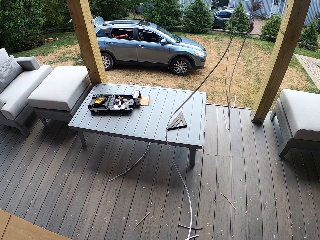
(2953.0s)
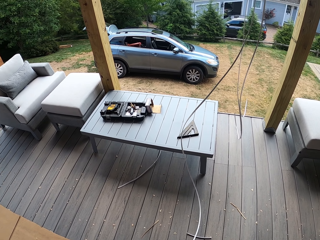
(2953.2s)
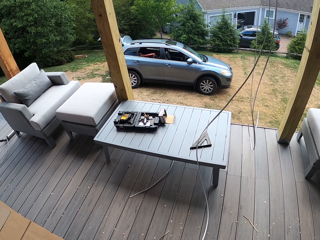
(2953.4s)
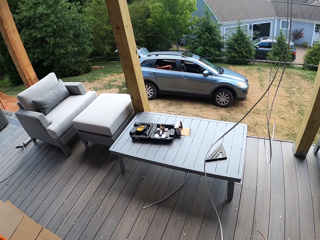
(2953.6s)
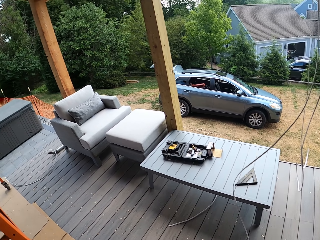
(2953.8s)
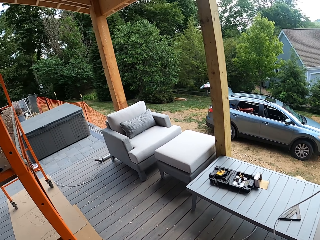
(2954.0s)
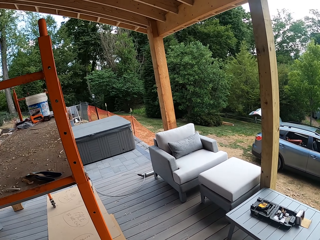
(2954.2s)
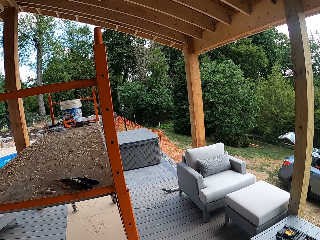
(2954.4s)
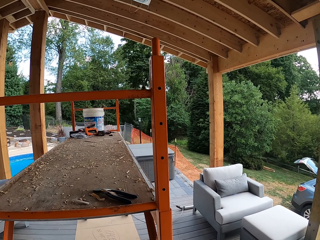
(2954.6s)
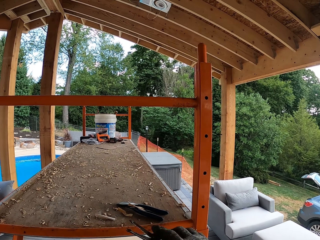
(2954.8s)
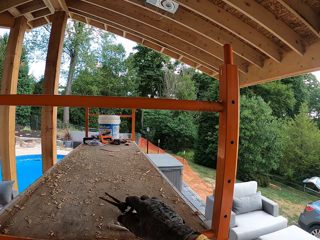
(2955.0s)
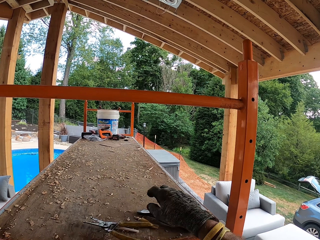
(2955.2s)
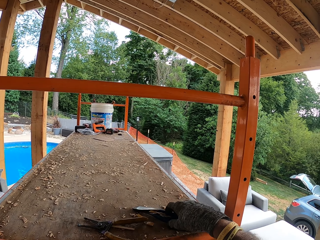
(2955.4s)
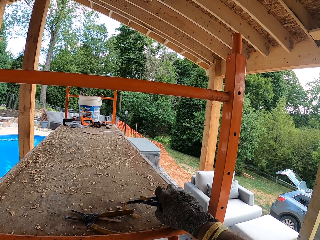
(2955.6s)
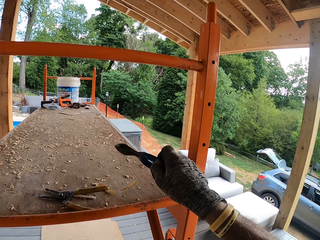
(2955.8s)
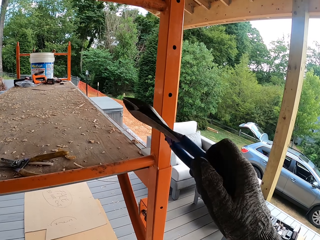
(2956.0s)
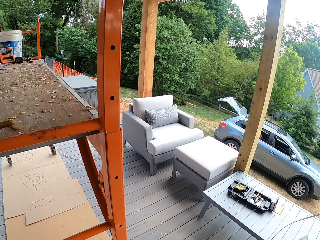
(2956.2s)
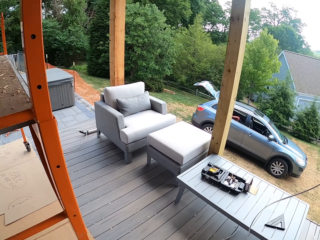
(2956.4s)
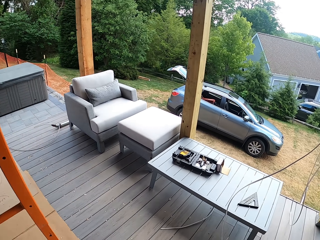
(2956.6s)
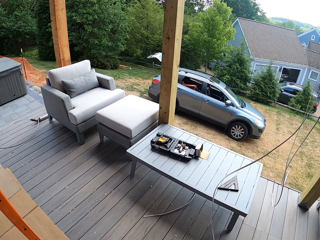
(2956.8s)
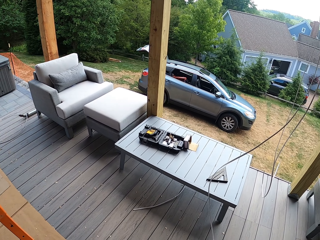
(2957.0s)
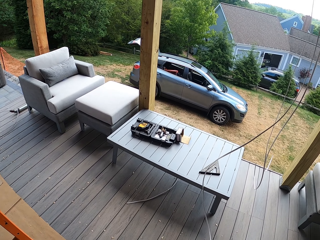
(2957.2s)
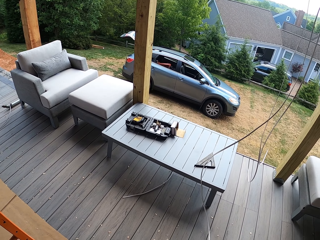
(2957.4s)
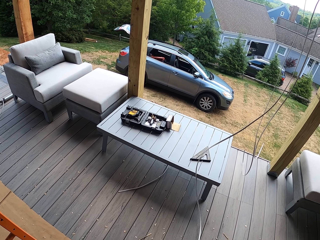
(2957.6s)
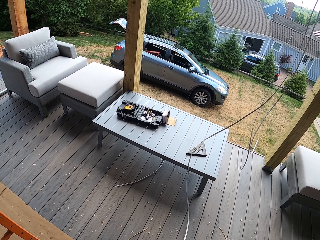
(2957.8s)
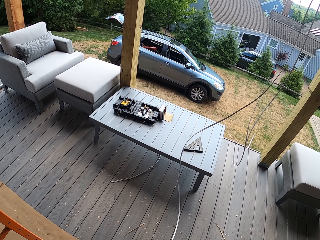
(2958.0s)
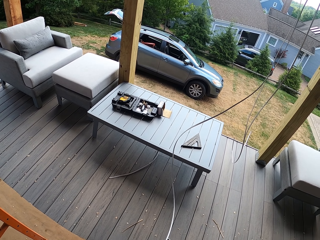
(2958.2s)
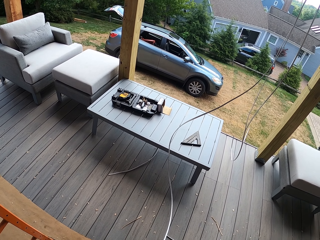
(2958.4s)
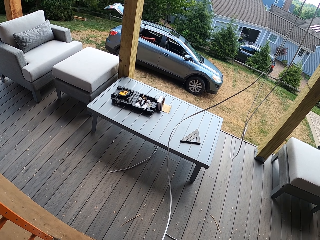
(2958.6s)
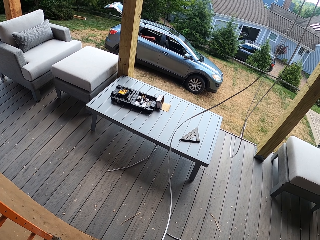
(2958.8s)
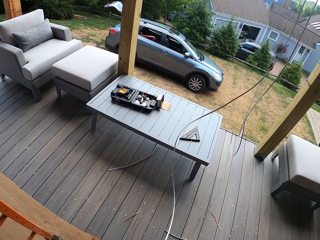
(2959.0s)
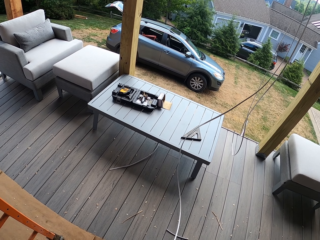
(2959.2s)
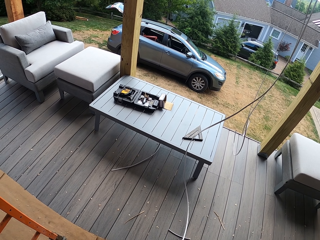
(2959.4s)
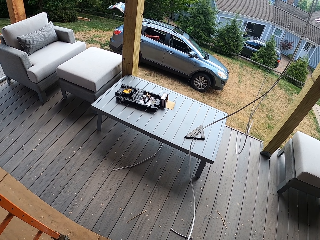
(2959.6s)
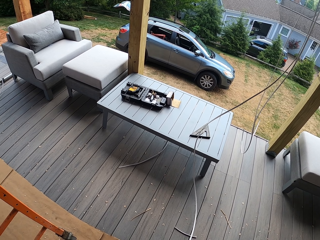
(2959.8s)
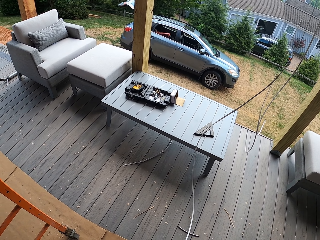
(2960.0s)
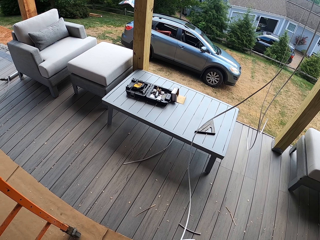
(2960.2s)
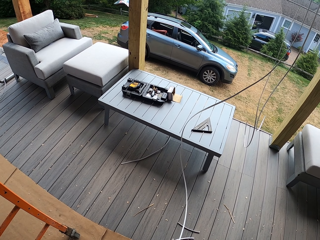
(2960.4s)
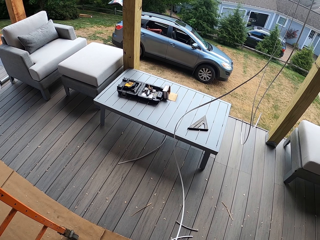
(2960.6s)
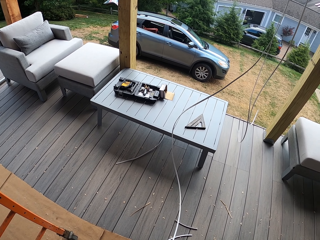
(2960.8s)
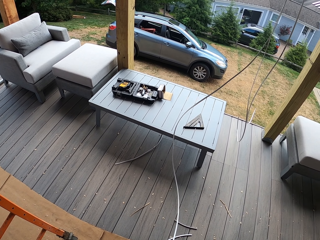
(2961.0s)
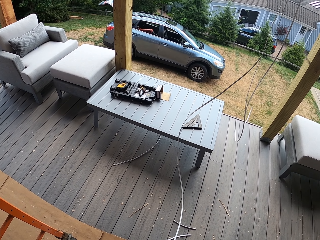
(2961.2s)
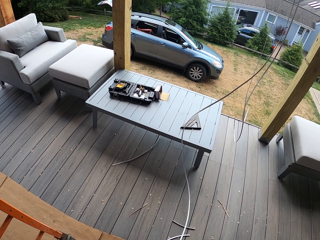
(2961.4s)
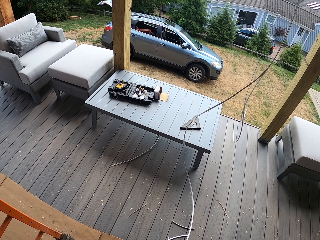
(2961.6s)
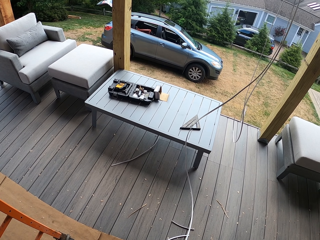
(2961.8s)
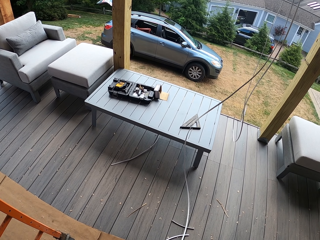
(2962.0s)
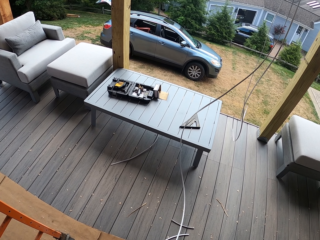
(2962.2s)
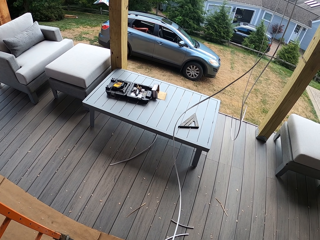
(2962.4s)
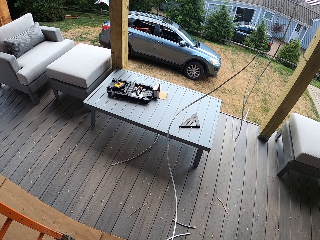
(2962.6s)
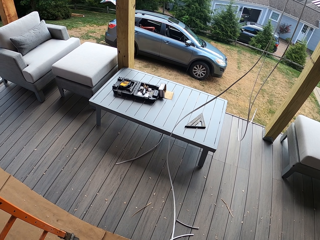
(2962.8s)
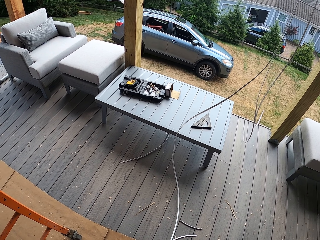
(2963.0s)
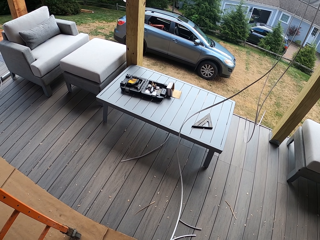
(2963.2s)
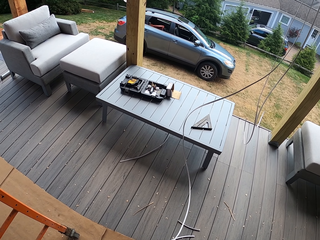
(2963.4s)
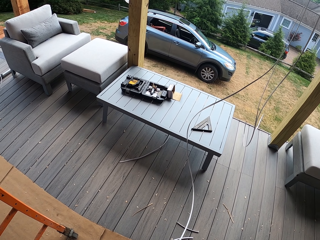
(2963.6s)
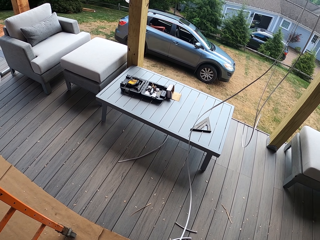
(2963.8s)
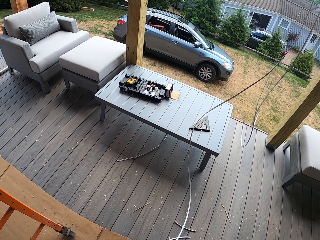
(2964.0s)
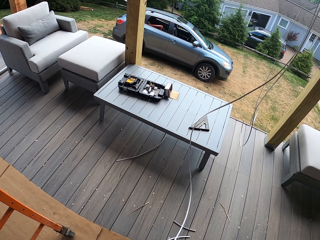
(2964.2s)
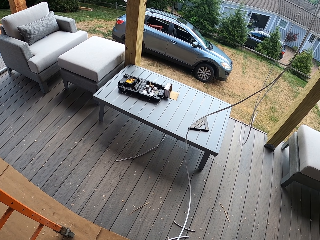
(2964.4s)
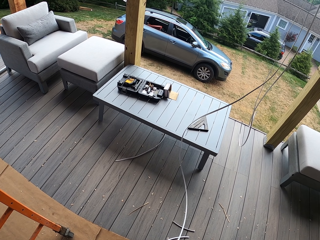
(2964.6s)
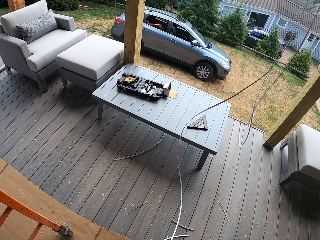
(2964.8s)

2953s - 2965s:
The camera wearer places the yellow pliers down. They pick up the blue pliers.

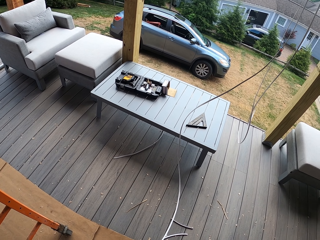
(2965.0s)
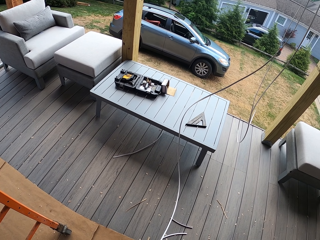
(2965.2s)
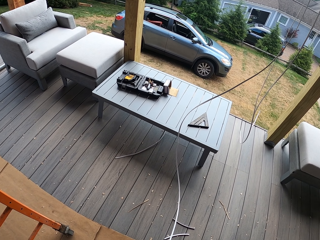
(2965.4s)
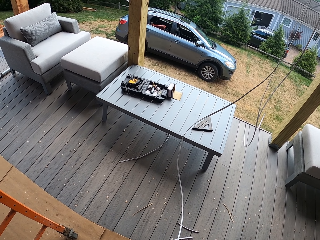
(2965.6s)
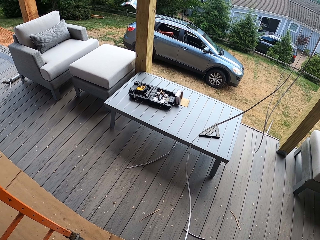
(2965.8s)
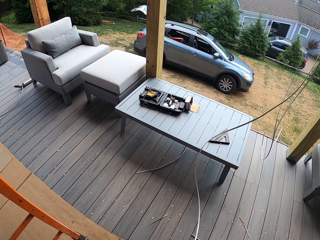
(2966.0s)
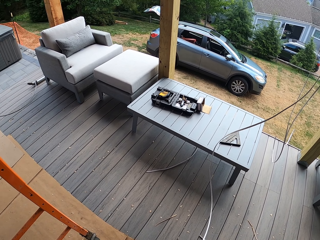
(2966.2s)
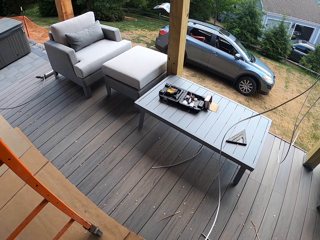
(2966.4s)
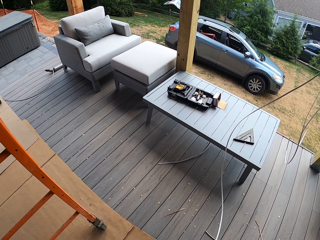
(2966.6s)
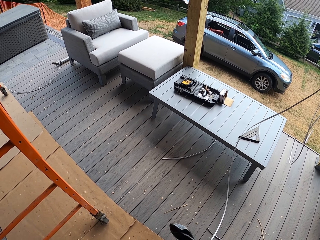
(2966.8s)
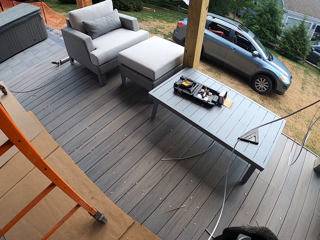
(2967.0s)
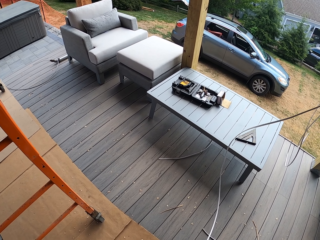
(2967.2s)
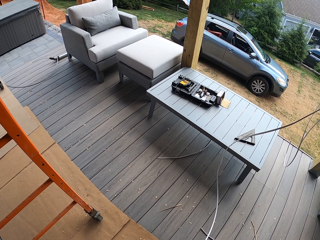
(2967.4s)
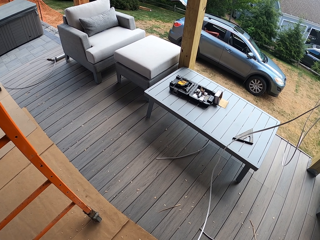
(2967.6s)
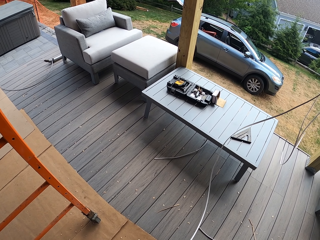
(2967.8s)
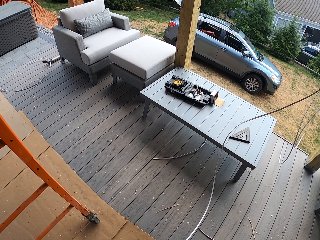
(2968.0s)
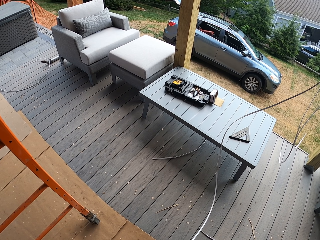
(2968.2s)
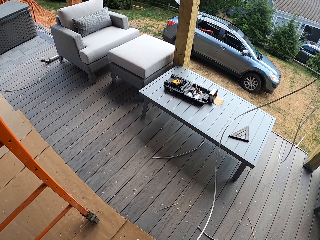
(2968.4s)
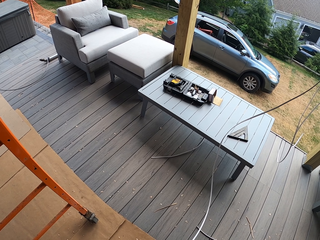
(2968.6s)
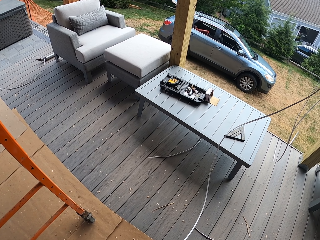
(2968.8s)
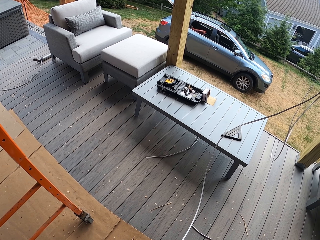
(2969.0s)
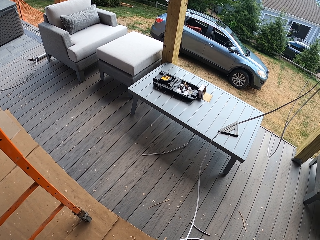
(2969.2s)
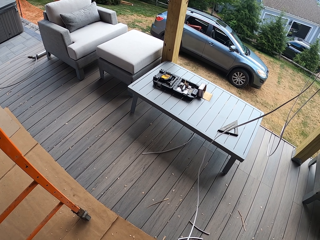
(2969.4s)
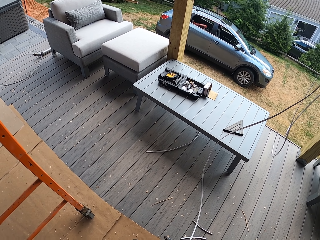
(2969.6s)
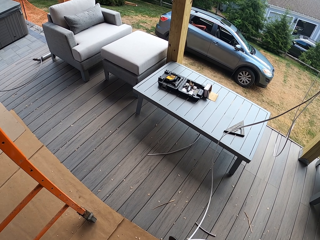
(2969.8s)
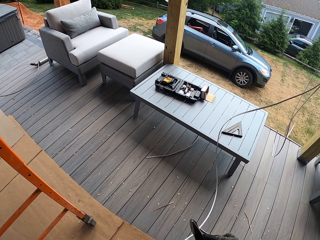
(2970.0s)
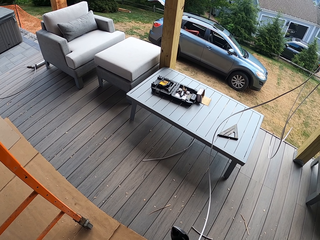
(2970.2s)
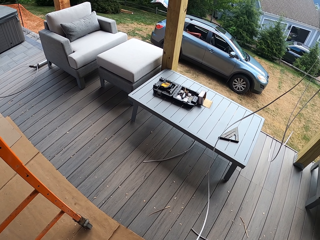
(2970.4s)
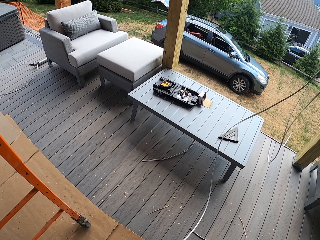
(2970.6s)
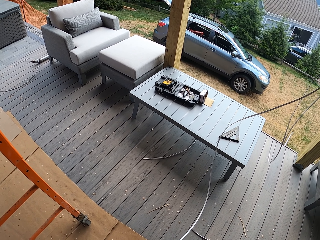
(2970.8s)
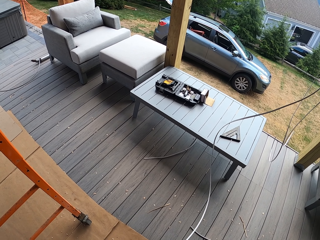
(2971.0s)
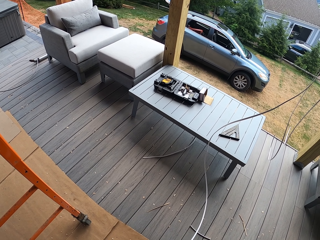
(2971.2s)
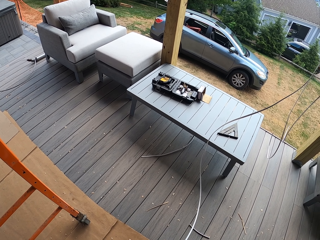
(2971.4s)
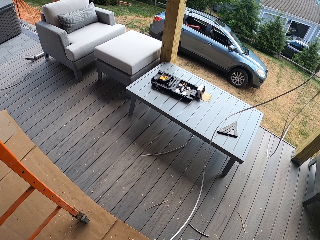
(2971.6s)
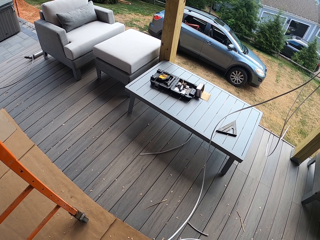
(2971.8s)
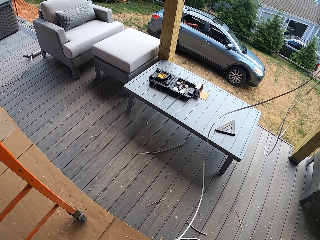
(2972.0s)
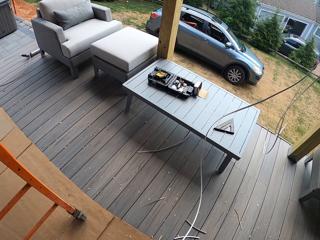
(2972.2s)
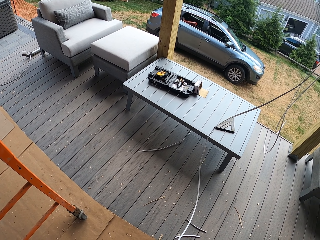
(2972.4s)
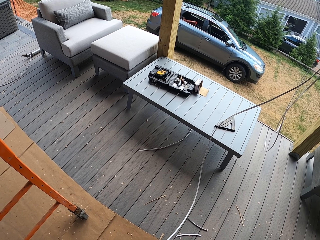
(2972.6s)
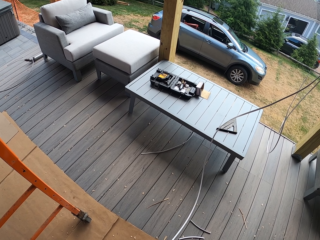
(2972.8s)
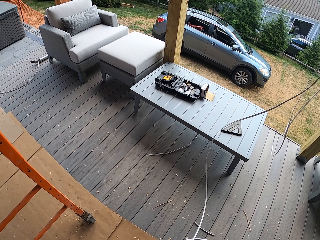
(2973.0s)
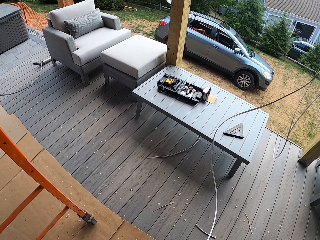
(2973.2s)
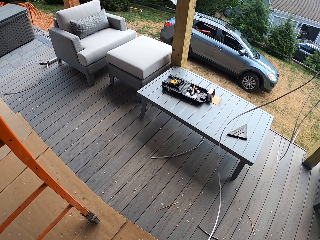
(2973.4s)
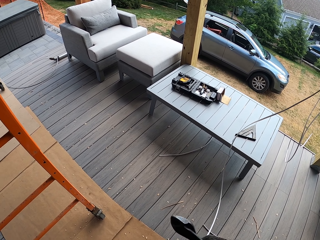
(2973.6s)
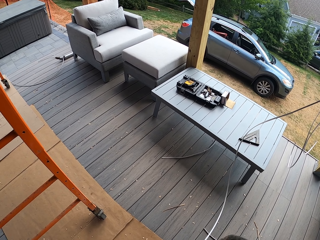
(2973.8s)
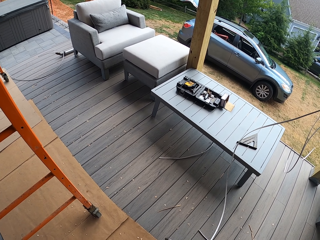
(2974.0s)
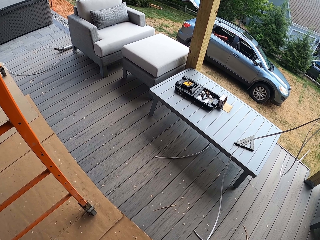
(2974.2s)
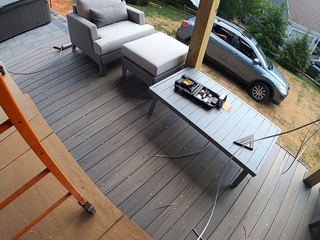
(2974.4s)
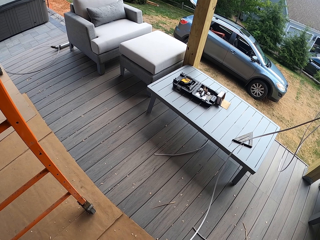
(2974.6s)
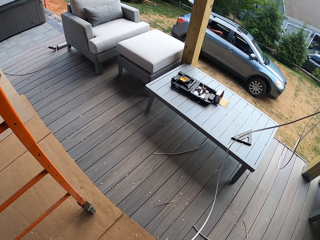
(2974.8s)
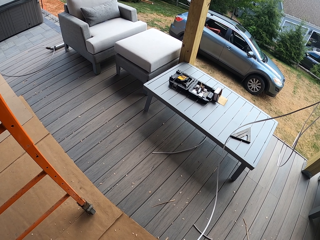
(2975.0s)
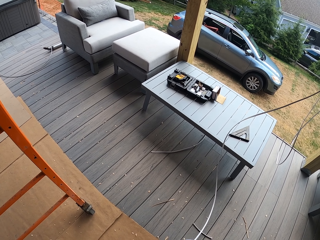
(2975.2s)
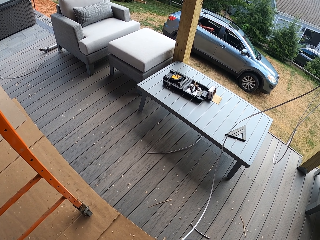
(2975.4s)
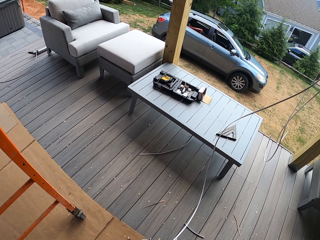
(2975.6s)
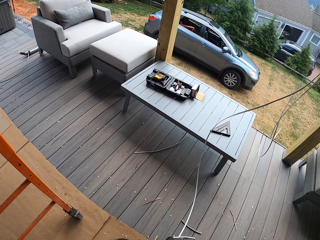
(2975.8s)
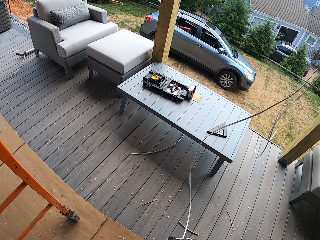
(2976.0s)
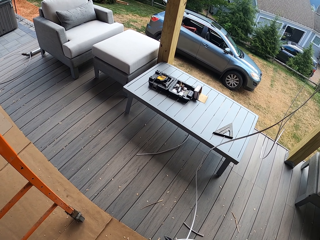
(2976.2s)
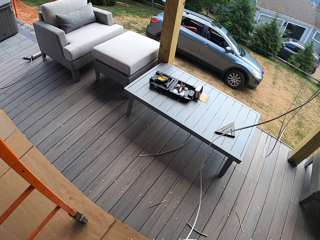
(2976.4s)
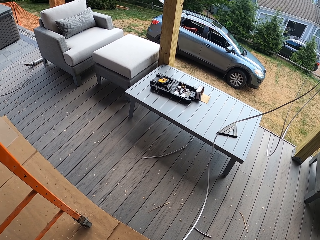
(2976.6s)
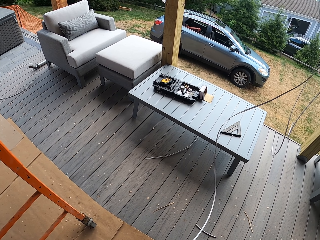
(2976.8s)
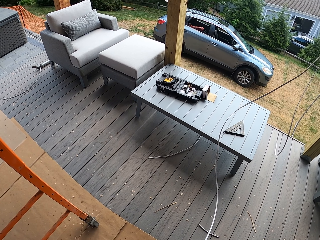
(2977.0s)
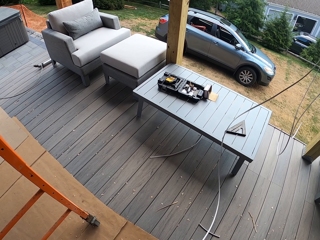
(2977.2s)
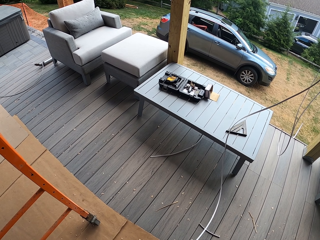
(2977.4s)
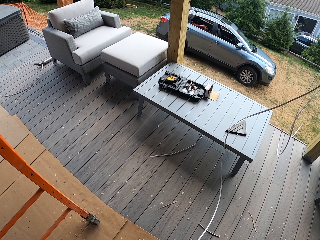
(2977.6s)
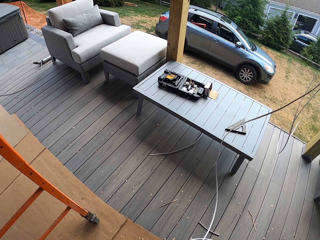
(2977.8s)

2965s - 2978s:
The camera wearer removes rubber on the cable.
